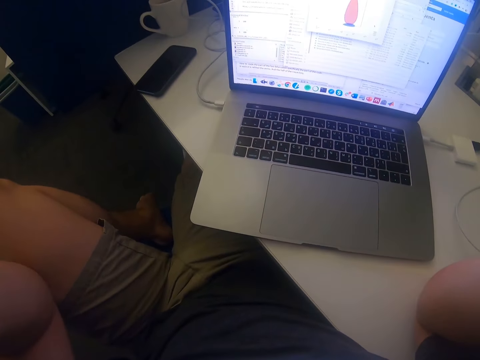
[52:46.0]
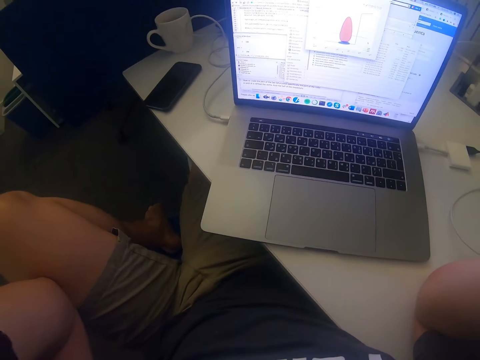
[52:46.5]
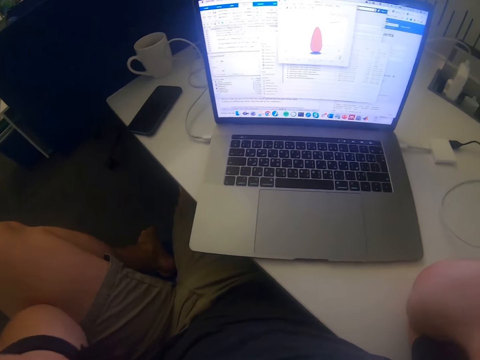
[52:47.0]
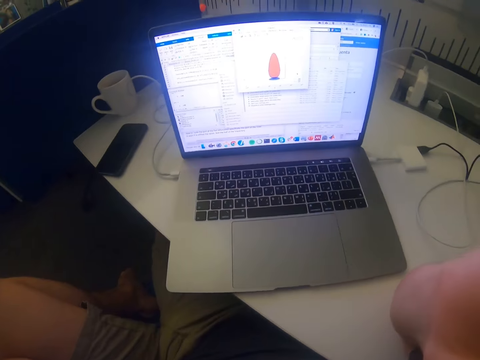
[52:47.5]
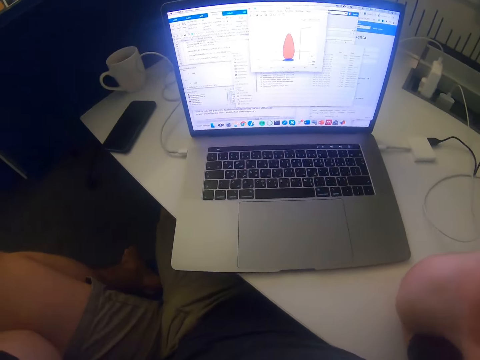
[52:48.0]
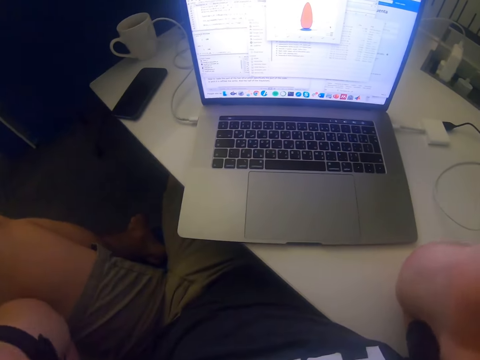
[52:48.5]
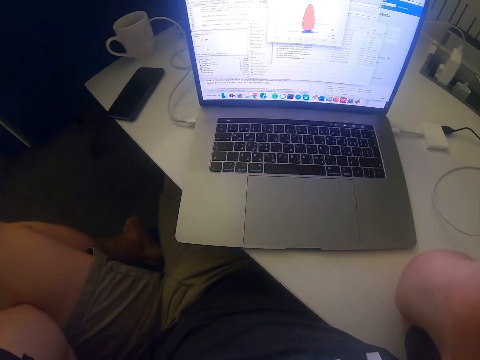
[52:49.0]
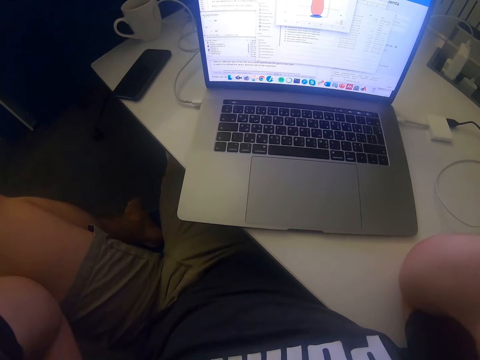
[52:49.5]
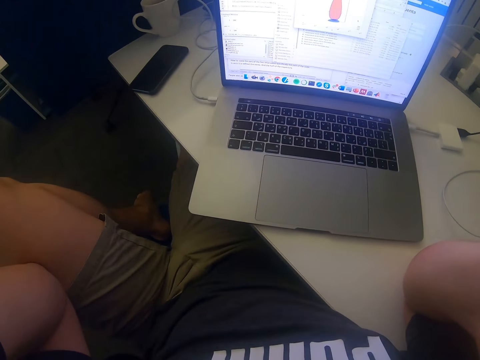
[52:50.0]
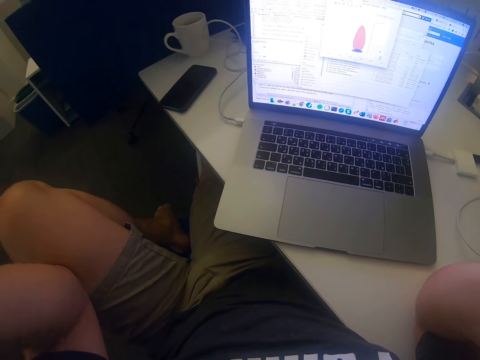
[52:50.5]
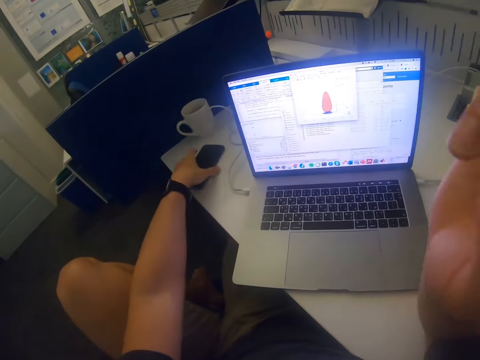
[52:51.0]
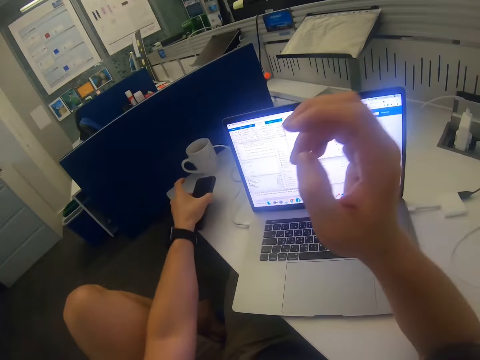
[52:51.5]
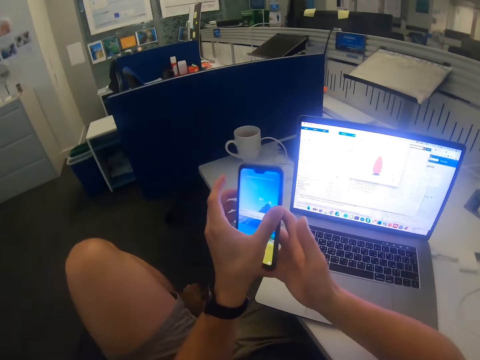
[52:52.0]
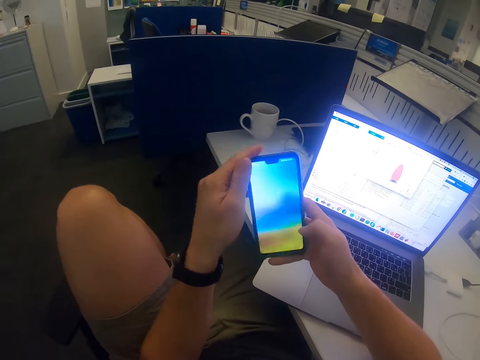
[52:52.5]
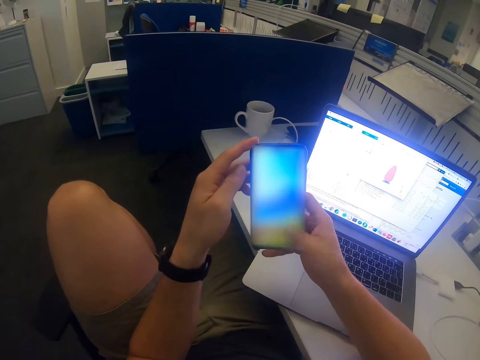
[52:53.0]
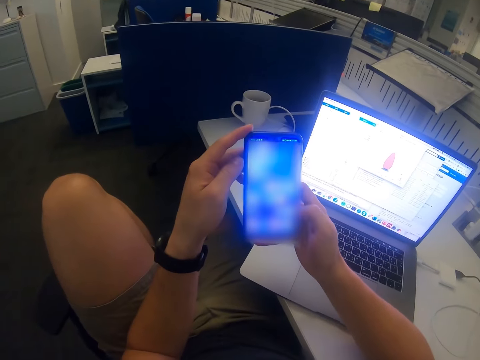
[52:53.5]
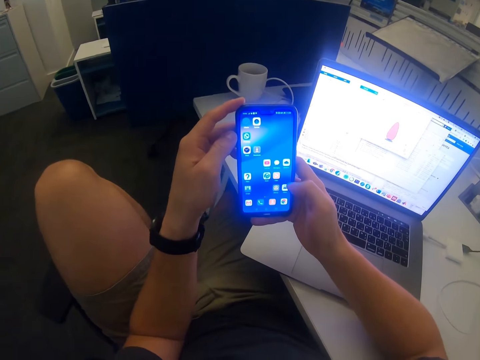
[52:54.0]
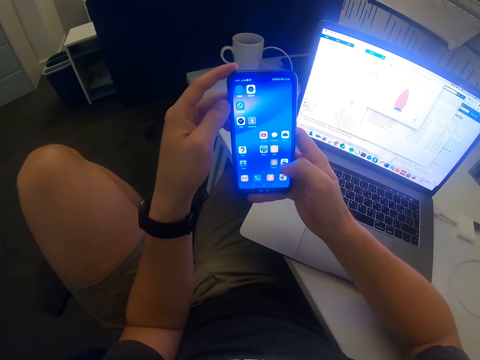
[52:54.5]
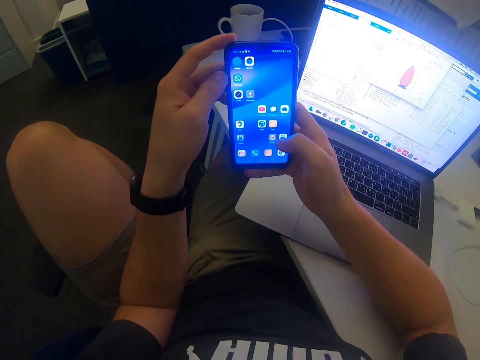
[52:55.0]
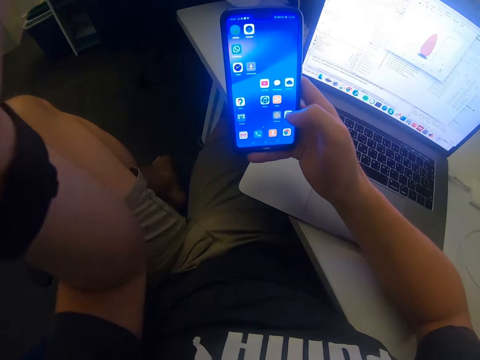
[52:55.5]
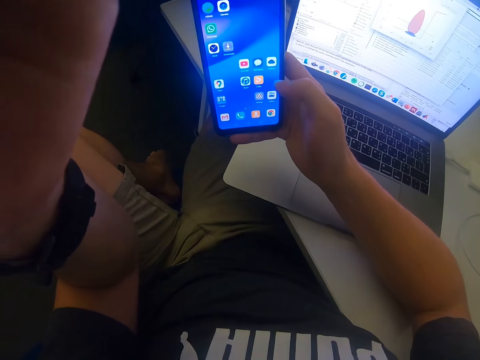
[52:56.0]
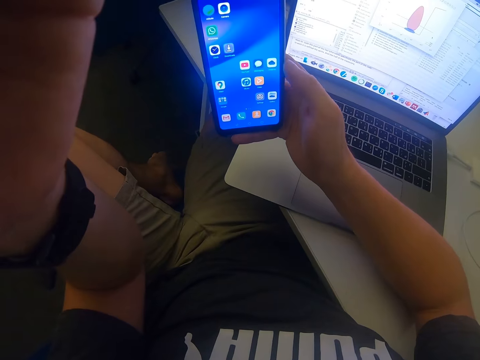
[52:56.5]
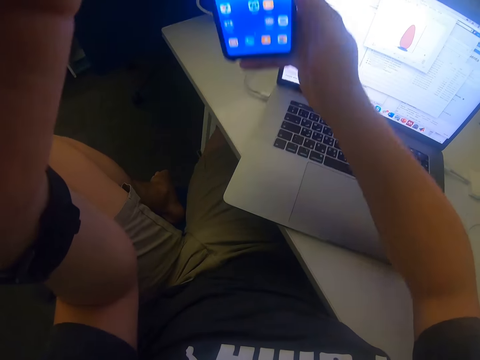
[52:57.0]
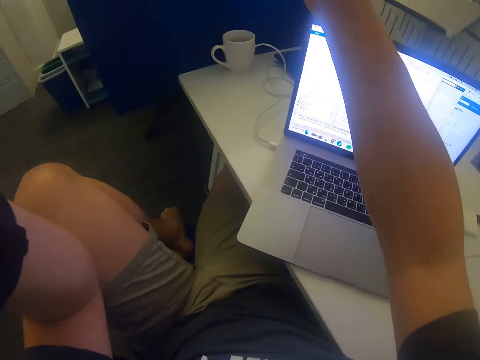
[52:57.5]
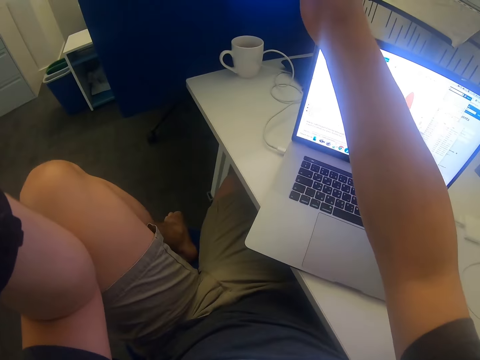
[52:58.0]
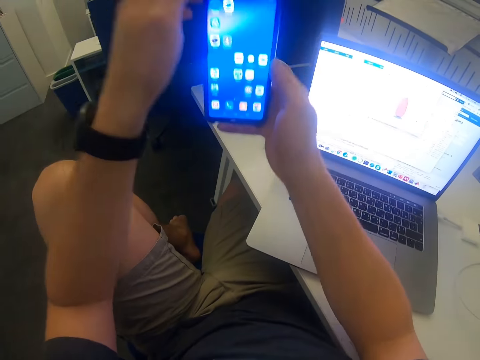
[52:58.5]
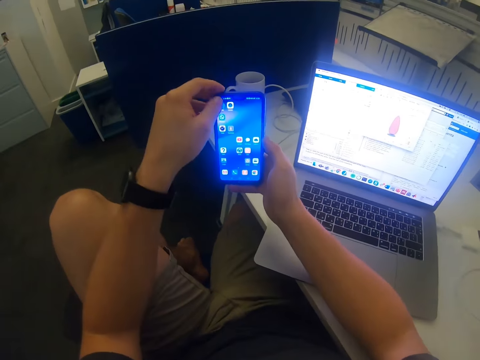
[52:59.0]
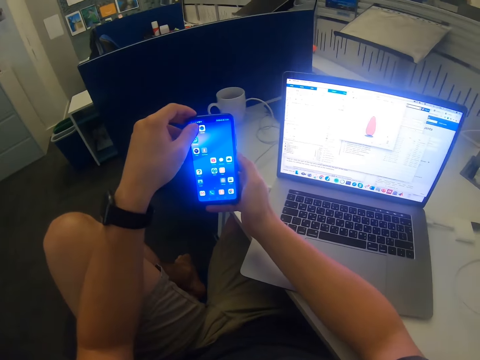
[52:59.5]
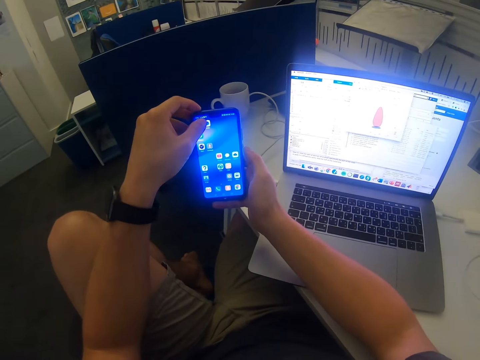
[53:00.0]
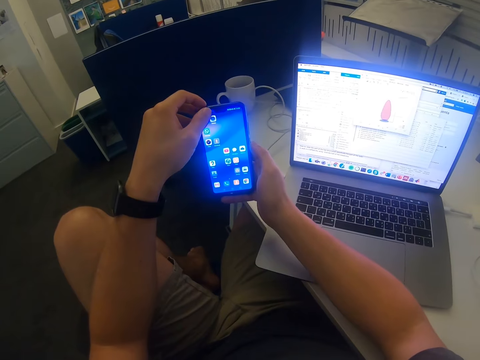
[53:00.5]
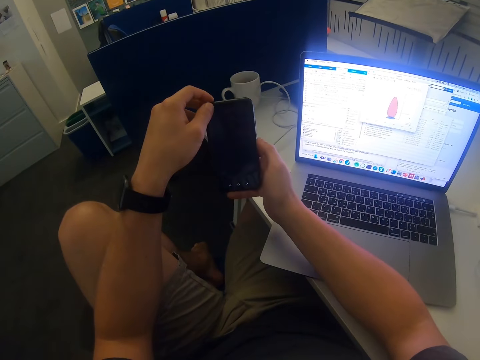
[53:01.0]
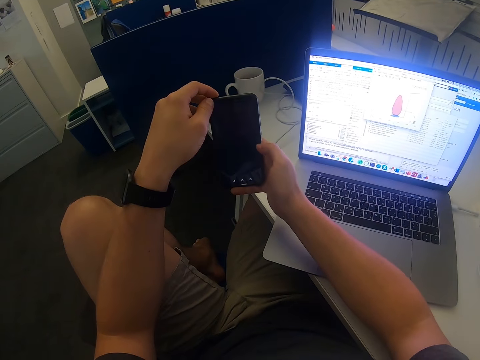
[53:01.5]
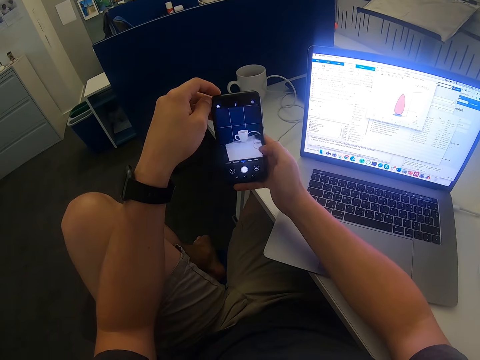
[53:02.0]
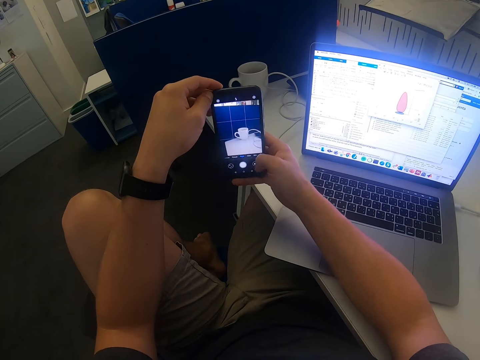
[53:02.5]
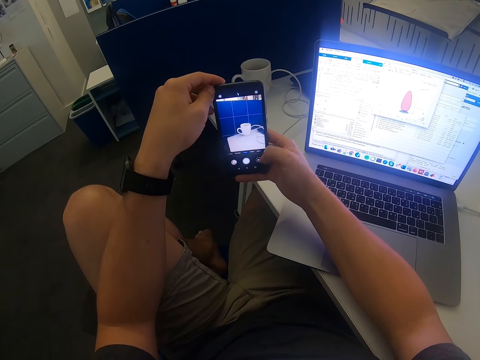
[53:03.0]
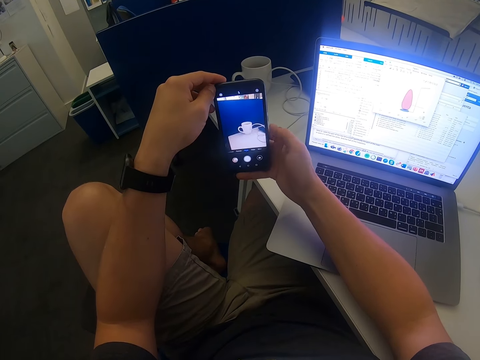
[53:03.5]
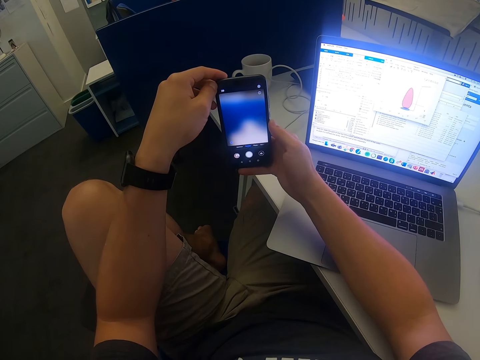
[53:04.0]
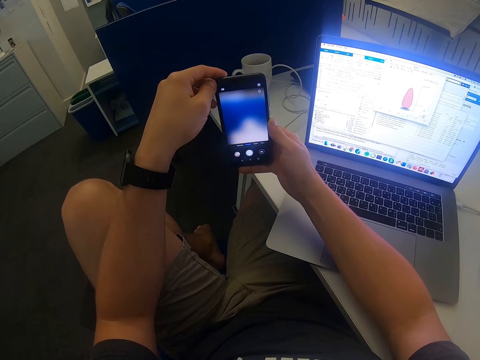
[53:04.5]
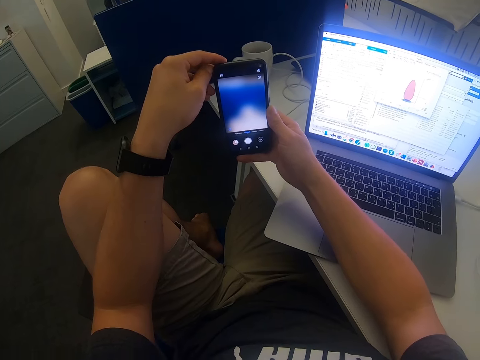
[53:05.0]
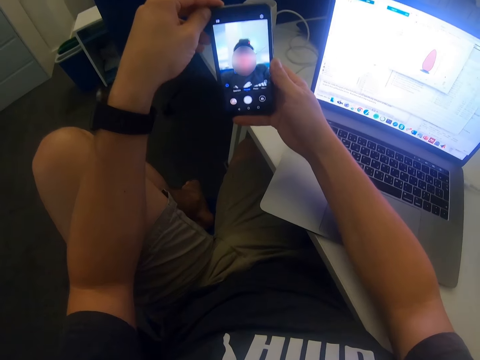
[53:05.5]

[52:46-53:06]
The camera wearer stares at the laptop. They pick up the mobile phone with the left hand. They swing the right hand. They move the mobile phone to the right hand. They use the mobile phone. They touch the phone. They swing the left hand. They touch something. They raise the left hand. They raise the right hand with the phone. They swing the right hand. They use the mobile phone. They touch the phone with both hands.
